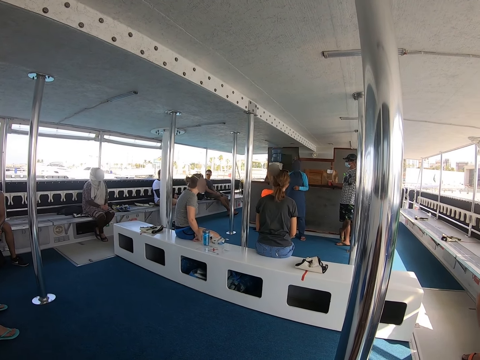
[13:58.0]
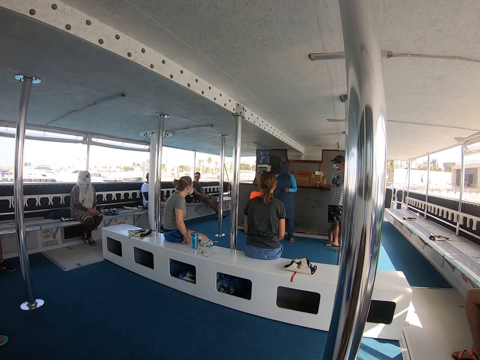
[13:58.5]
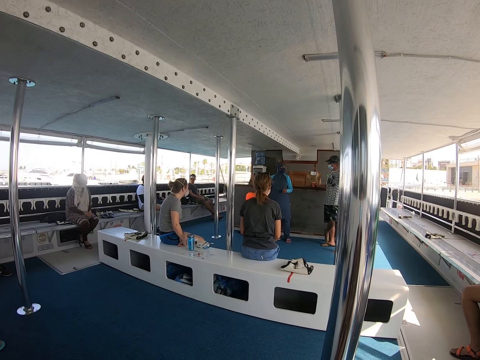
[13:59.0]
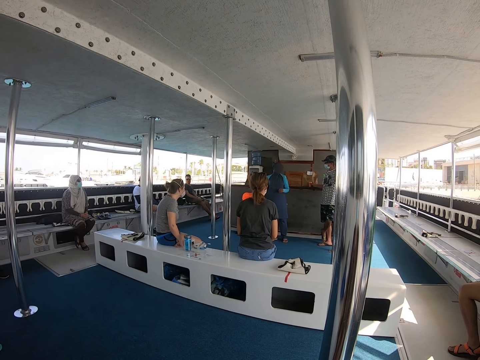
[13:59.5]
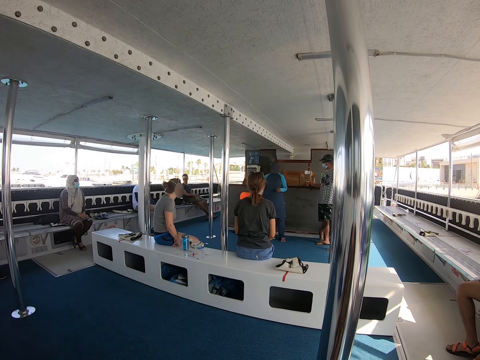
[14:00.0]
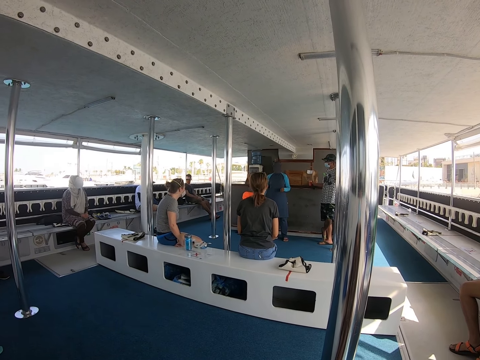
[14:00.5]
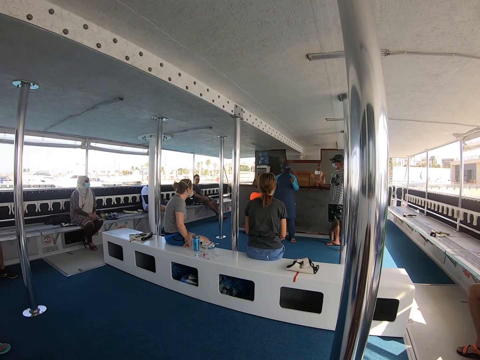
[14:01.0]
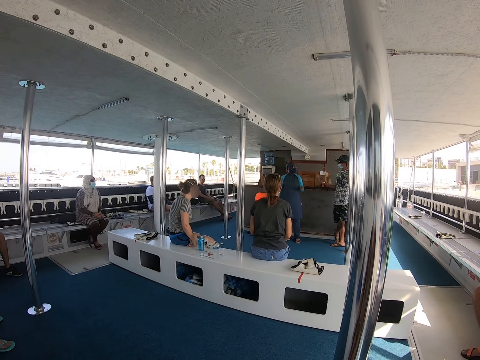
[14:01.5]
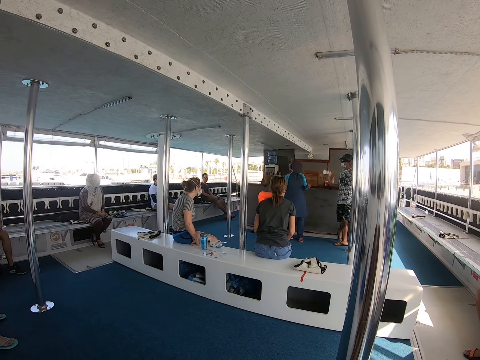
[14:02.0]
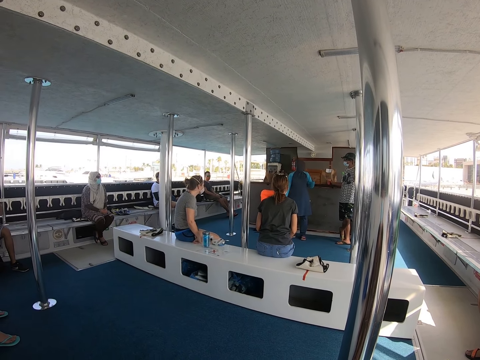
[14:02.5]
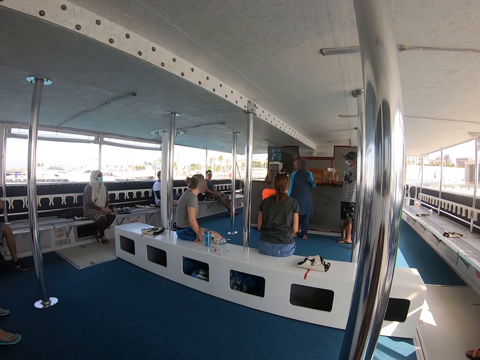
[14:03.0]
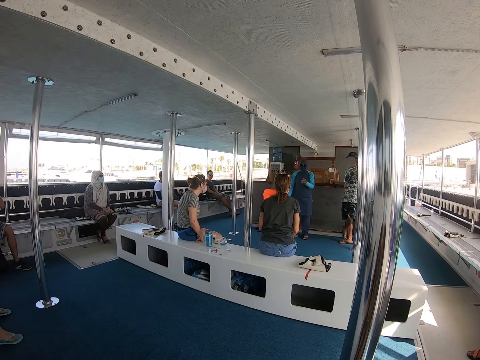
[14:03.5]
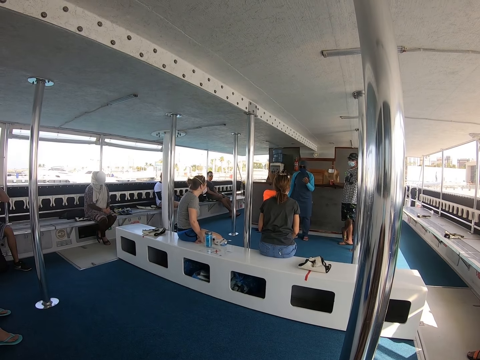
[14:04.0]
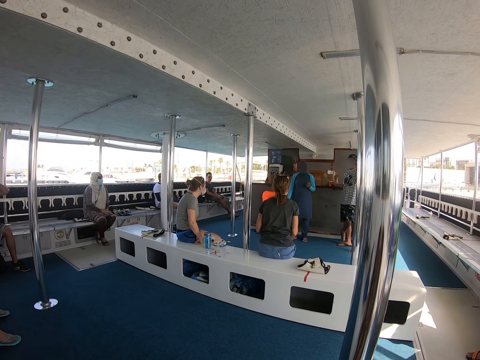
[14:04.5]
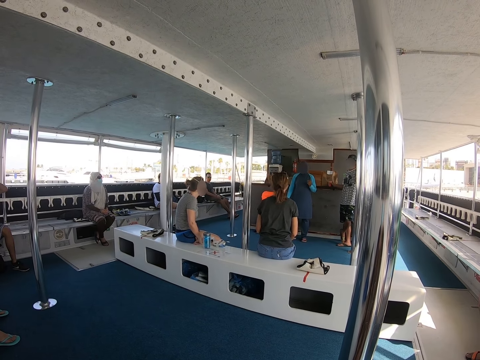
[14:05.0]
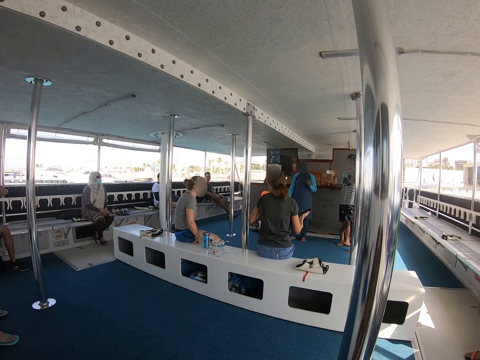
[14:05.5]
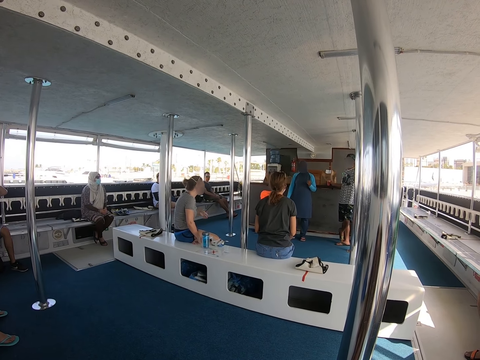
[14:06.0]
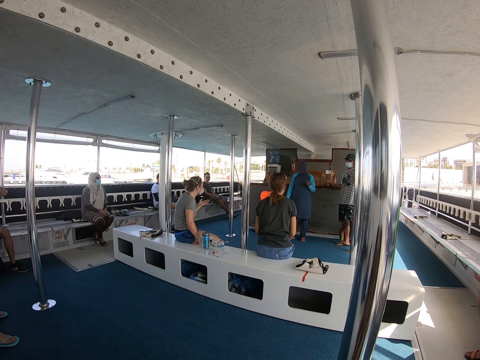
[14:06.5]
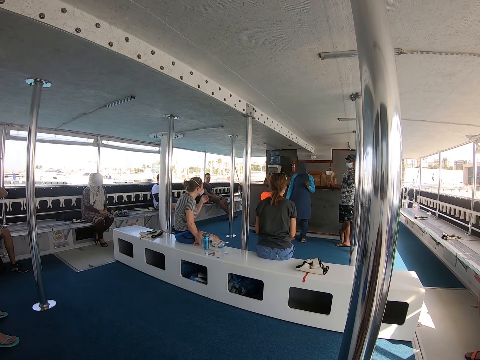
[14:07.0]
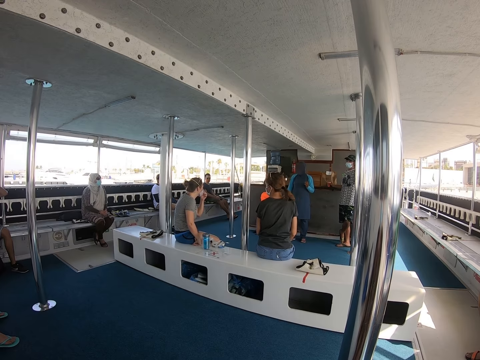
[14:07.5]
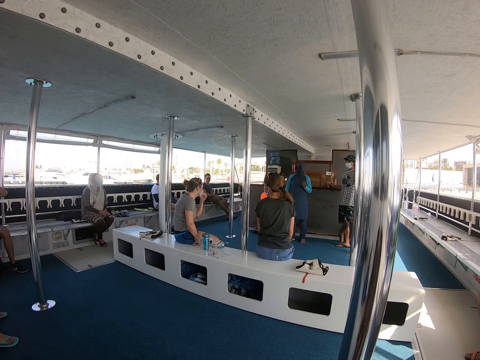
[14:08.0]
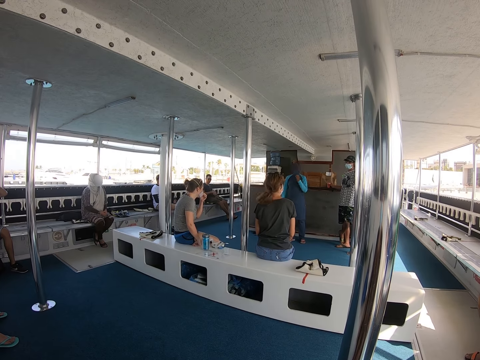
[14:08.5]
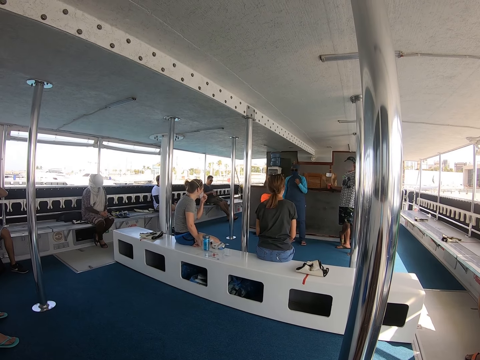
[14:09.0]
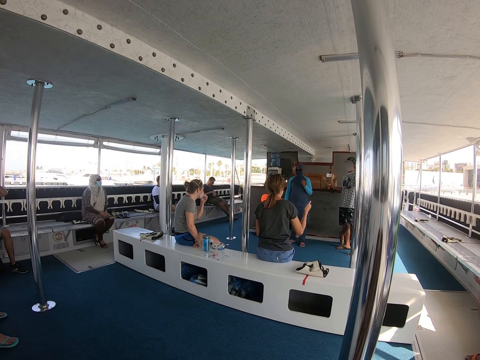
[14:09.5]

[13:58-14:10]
The camera wearer stares at a man in the ship.

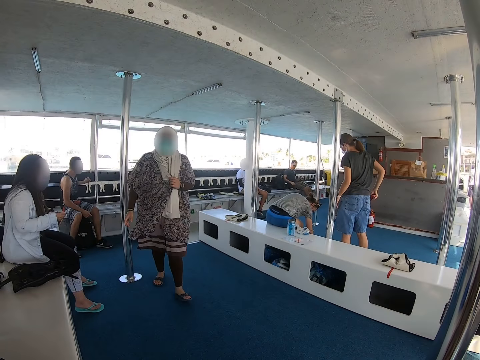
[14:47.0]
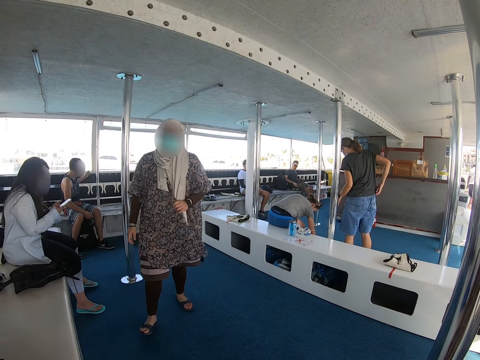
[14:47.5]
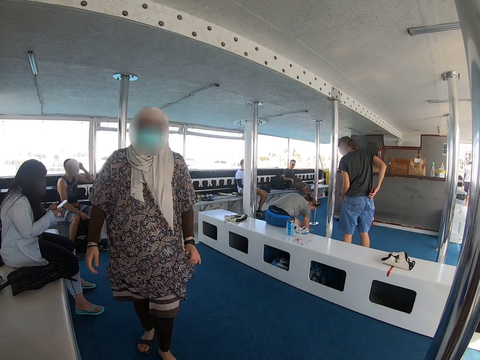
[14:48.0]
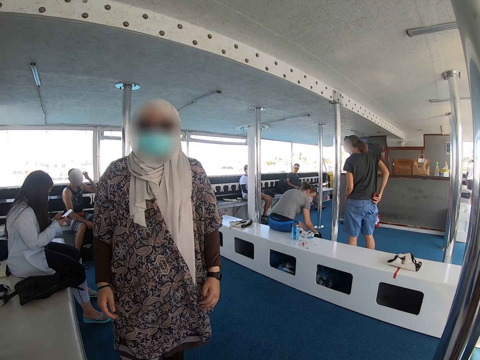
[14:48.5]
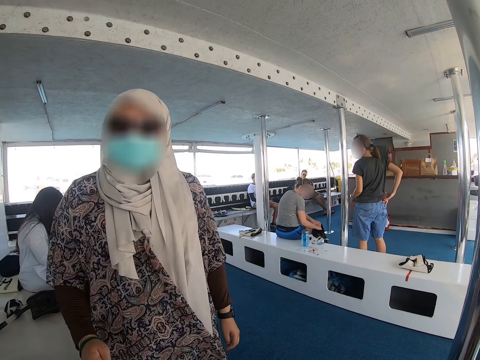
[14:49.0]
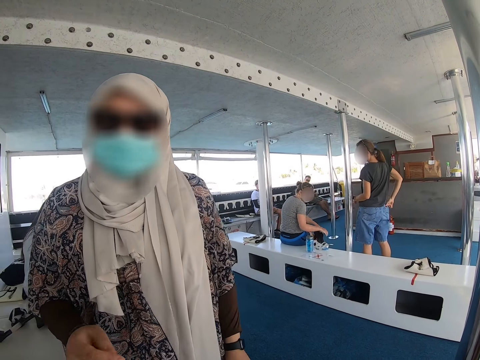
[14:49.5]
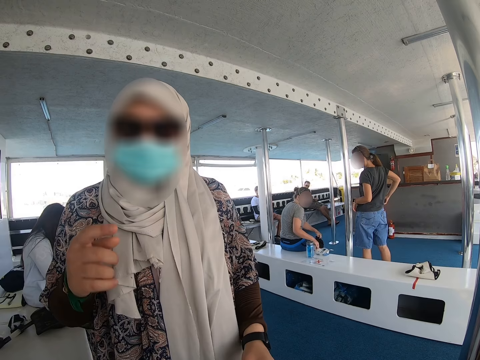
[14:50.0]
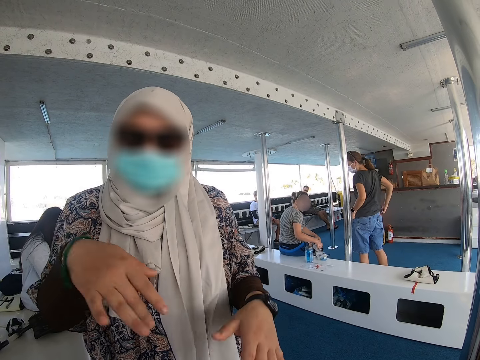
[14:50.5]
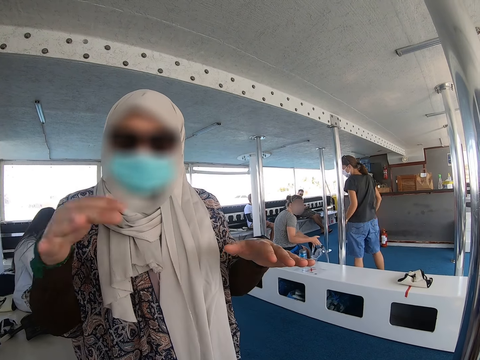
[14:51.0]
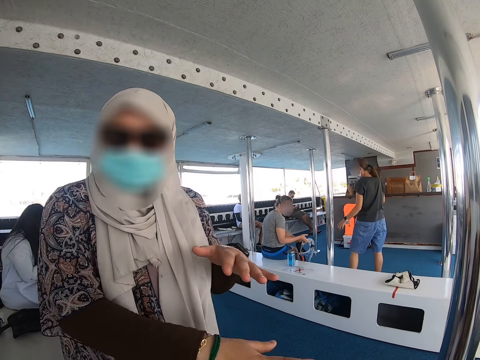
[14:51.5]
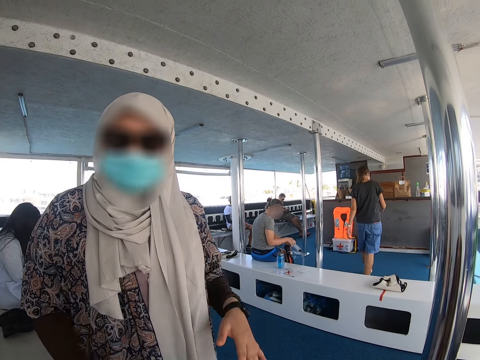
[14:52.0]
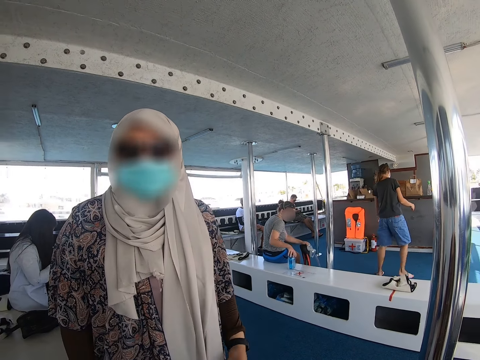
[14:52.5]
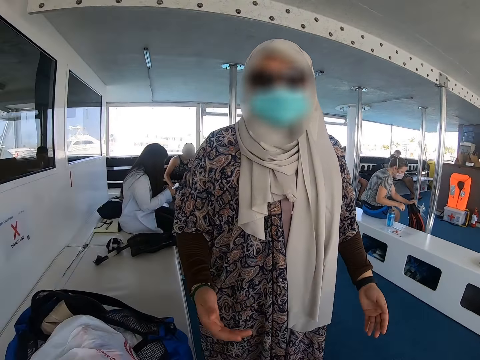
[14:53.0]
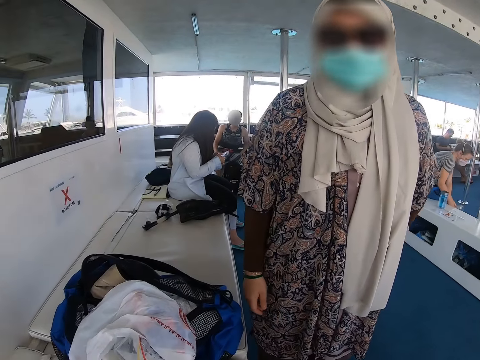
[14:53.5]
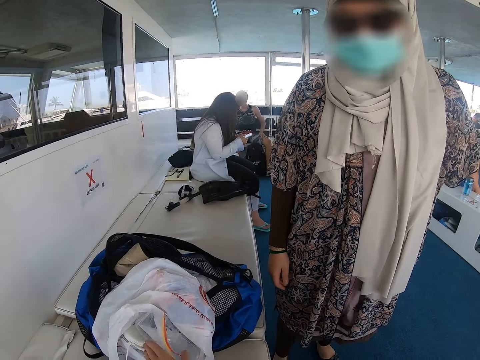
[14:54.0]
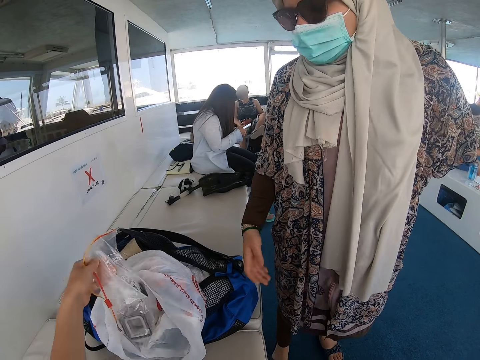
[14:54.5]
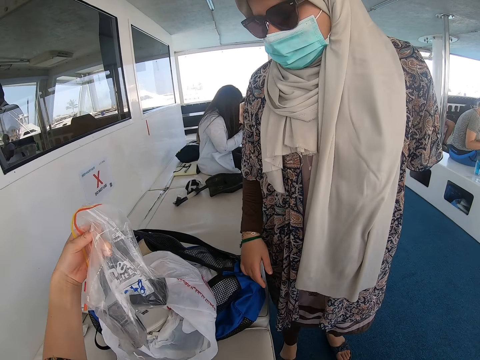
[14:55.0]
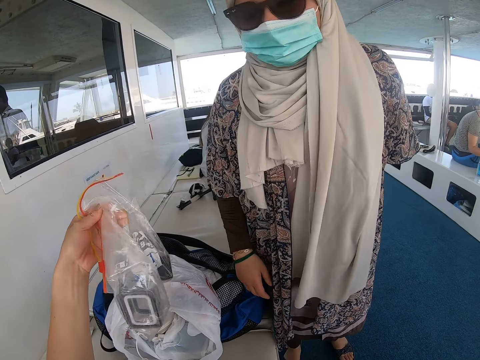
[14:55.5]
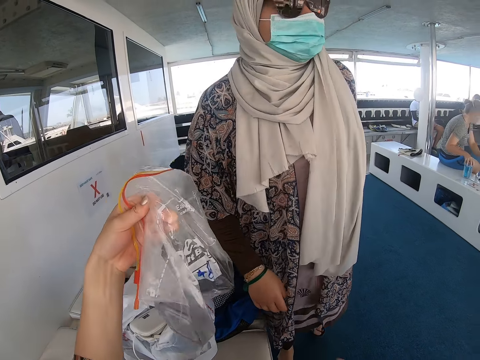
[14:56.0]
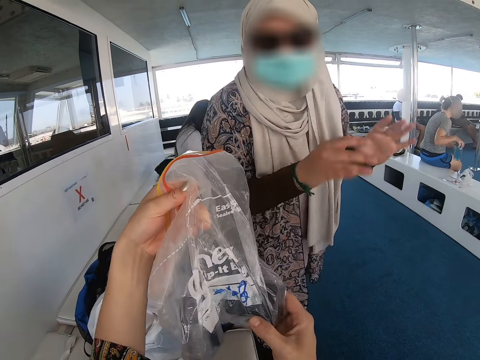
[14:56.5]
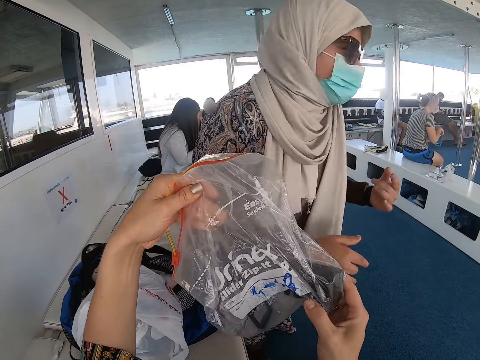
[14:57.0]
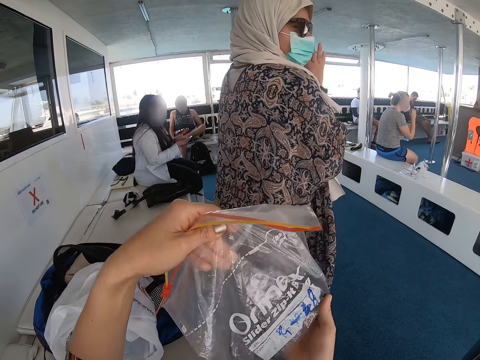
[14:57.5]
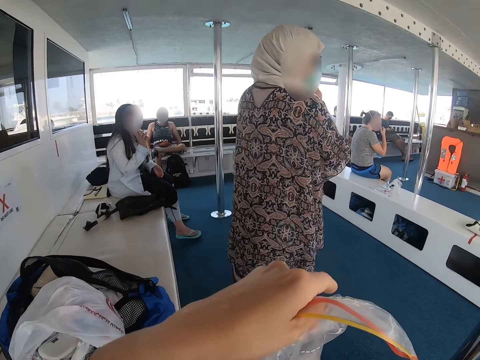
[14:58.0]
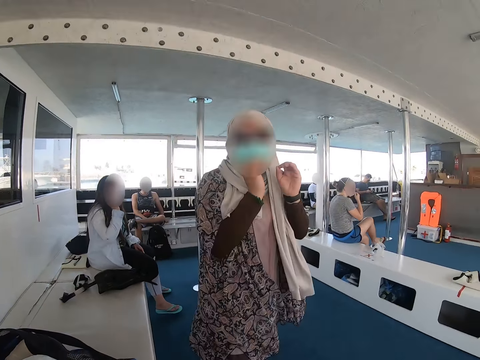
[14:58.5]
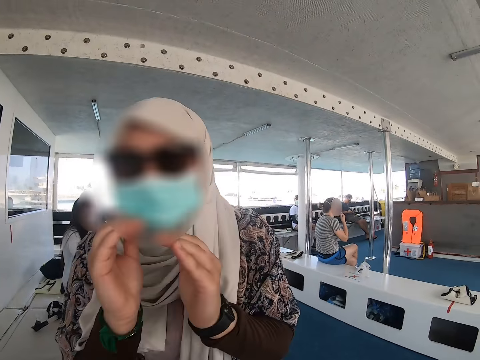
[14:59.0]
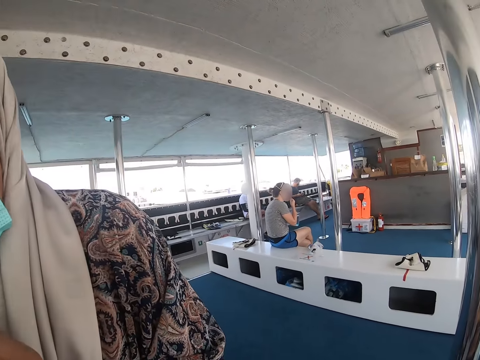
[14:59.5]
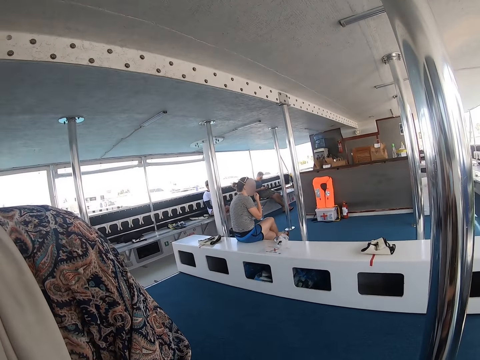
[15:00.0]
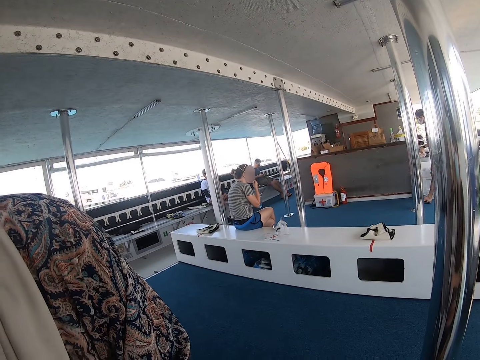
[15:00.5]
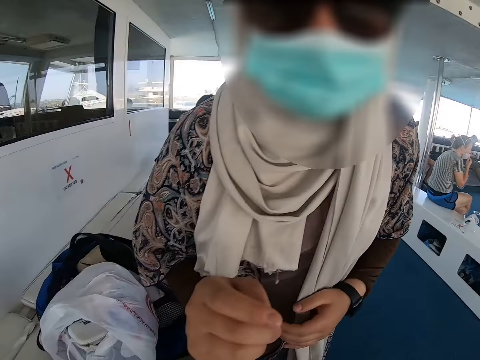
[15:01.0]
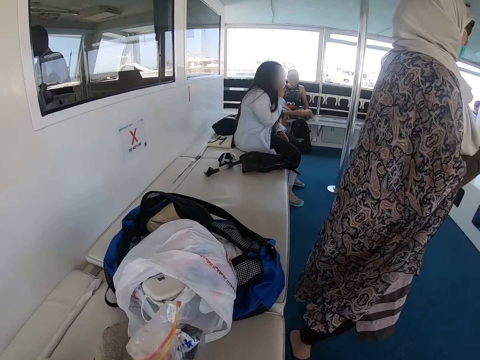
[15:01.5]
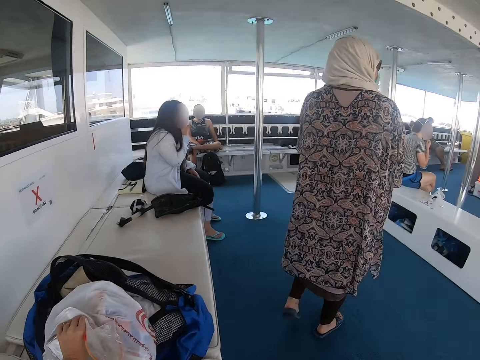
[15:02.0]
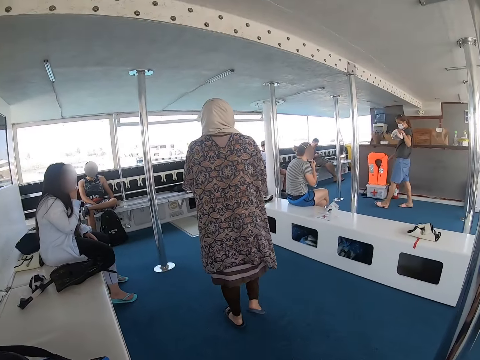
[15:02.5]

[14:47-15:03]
A lady talks to the camera wearer. The camera wearer picks up a plastic bag with her left hand. She stares at the plastic bag. The lady talks to the camera wearer. The lady walks away from the camera wearer. The camera wearer puts something in the plastic bag.
